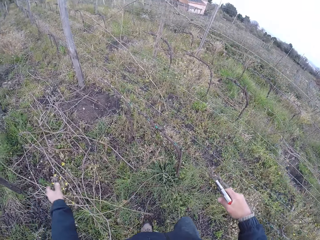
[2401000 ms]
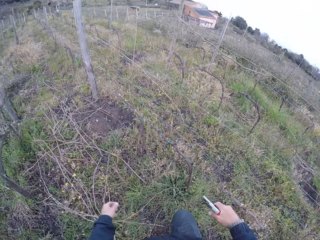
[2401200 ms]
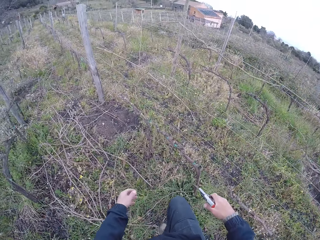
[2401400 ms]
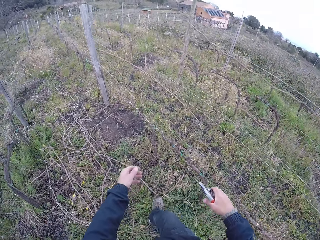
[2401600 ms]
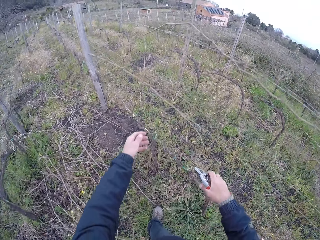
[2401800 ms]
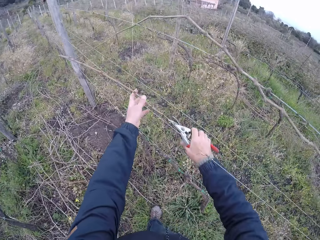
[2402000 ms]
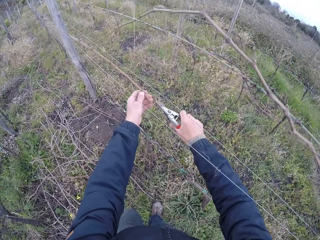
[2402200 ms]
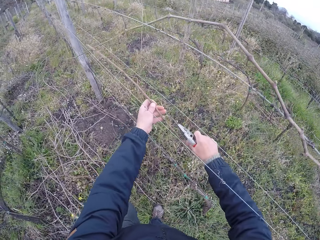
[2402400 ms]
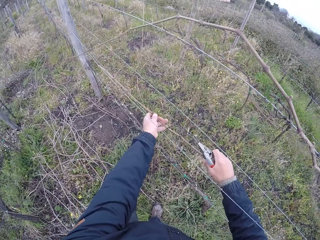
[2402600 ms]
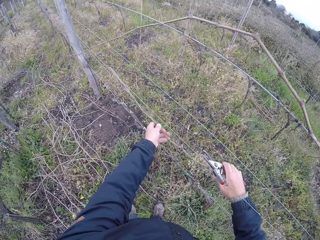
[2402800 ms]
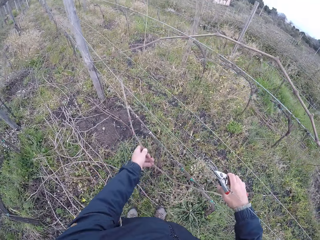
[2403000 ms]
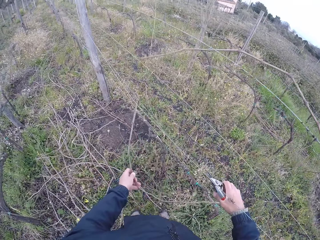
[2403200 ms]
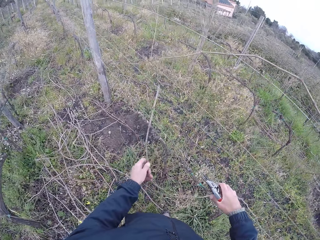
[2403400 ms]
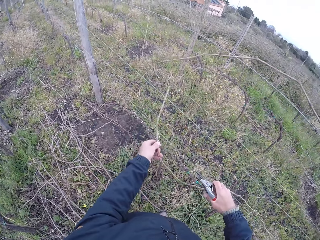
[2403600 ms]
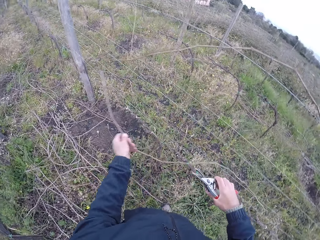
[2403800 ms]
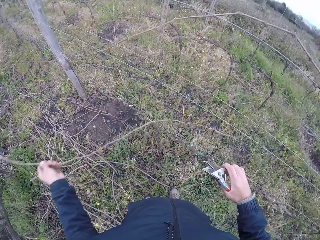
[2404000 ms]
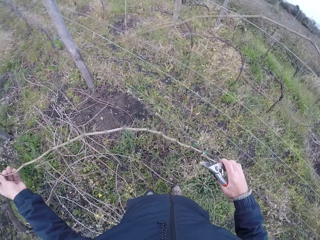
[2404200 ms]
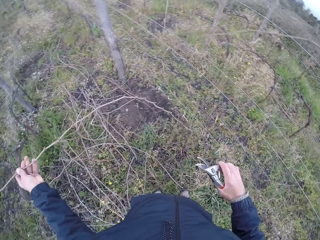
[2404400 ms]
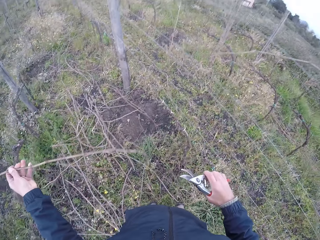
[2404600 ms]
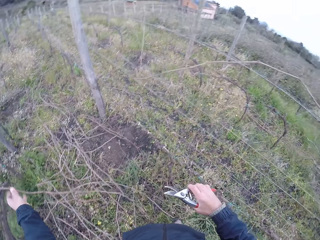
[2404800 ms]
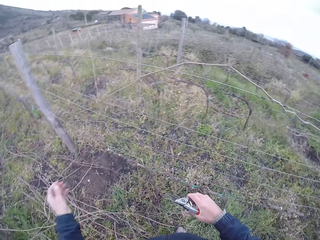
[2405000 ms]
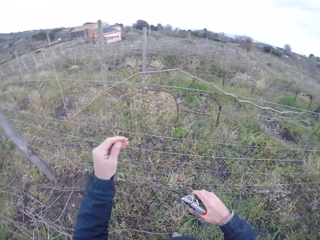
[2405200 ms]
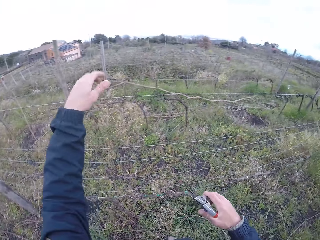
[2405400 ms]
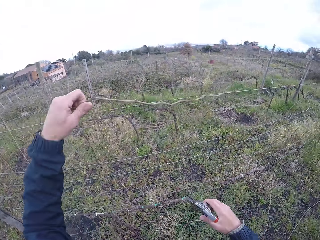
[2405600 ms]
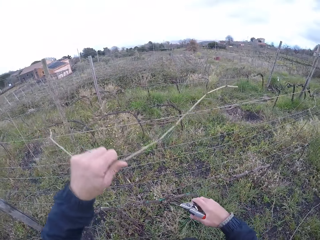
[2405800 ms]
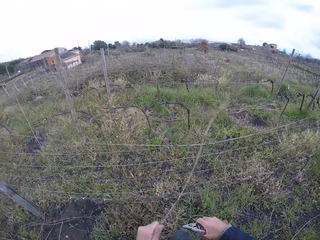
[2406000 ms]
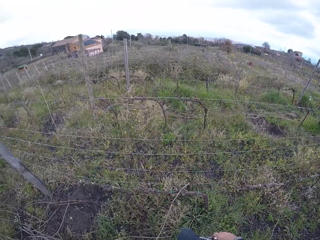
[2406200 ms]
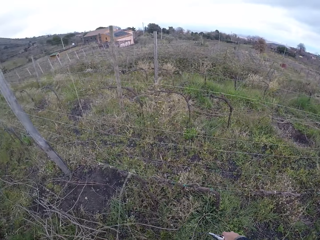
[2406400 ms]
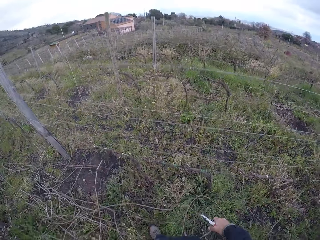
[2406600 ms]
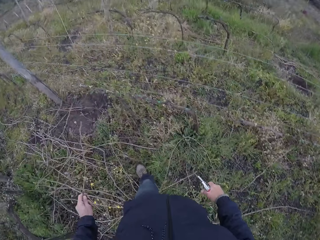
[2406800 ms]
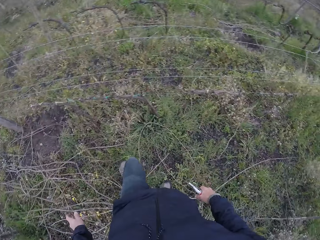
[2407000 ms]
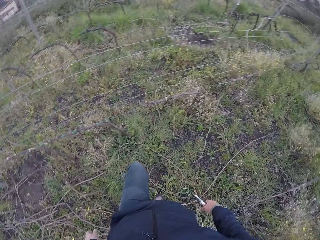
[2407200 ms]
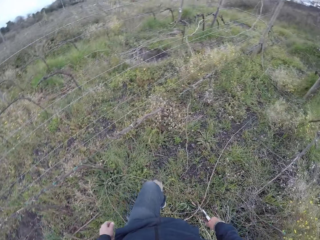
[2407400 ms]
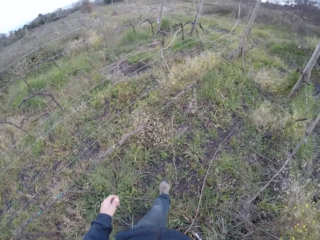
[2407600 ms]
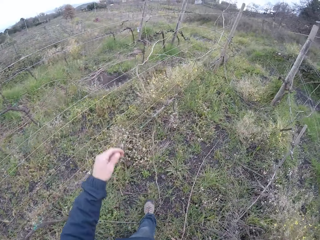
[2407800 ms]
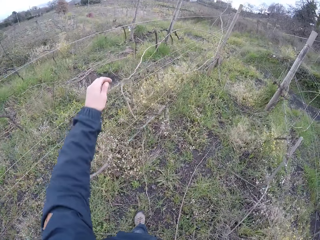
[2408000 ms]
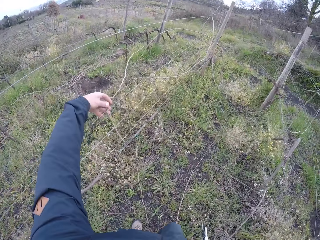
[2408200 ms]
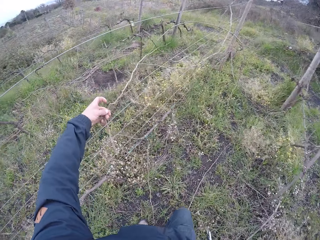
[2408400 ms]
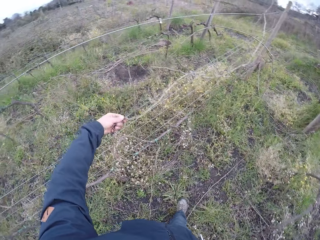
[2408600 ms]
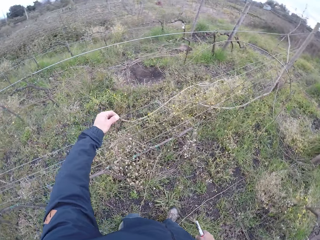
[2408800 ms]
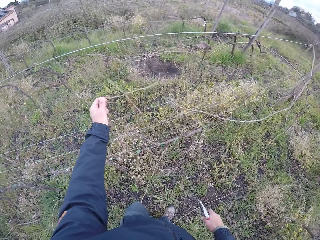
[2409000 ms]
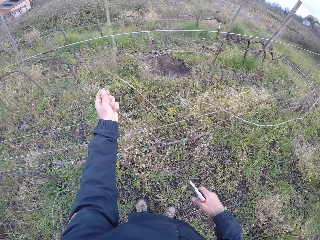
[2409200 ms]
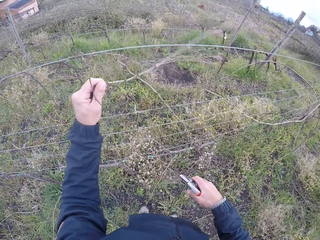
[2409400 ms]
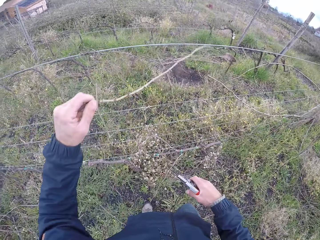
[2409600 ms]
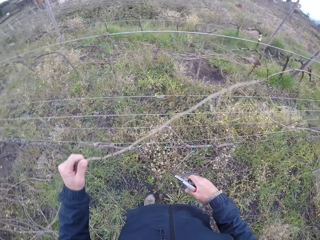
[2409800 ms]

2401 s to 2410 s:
The camera wearer drops the stick on the floor with his left hand. He cuts the stick with the stick cutter in his right hand. He pulls the stick on the barbed wire fence with his left hand. He holds the twig. He drops the stick on the floor with his left hand. He pulls the stick on the barbed wire fence with his left hand. He holds the twig. He drops the stick on the floor with his left hand. He walks in the field. He pulls the stick on the barbed wire fence with his left hand. He holds the twig.

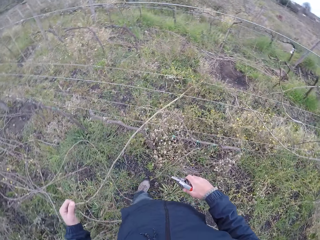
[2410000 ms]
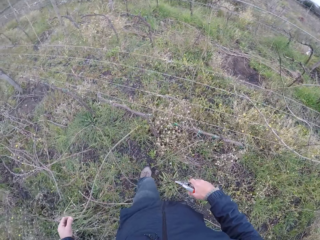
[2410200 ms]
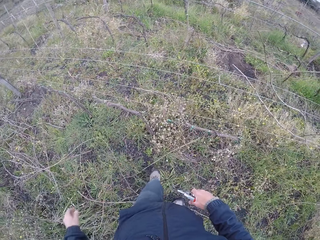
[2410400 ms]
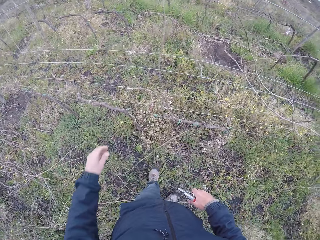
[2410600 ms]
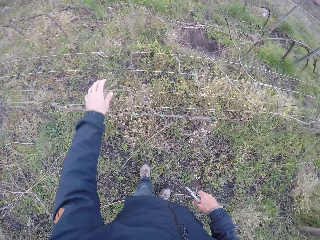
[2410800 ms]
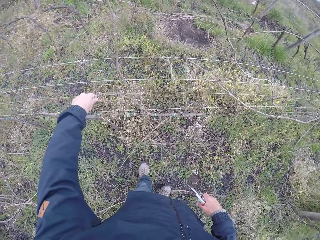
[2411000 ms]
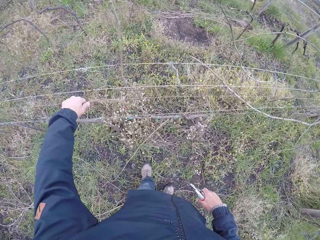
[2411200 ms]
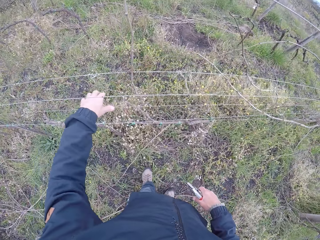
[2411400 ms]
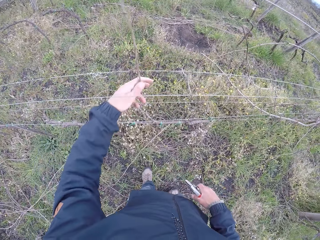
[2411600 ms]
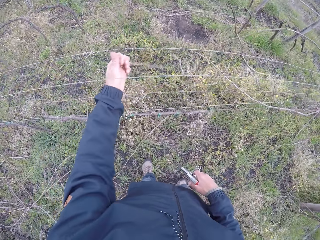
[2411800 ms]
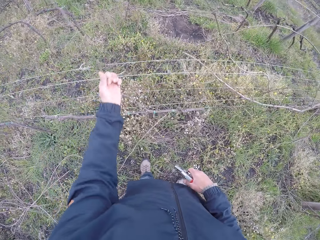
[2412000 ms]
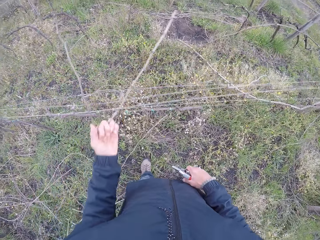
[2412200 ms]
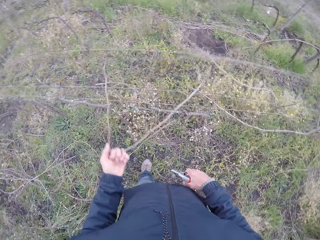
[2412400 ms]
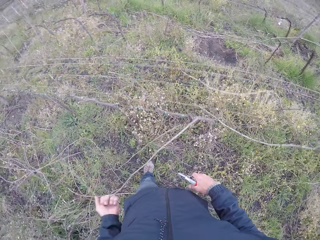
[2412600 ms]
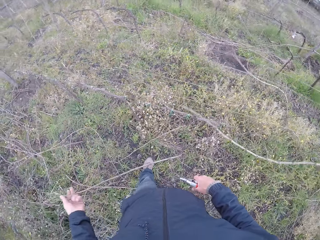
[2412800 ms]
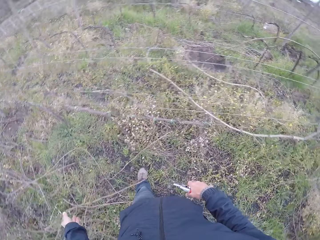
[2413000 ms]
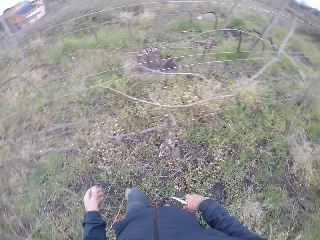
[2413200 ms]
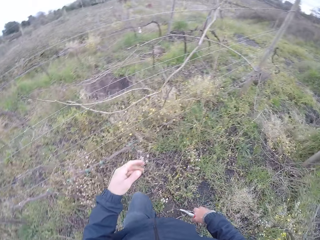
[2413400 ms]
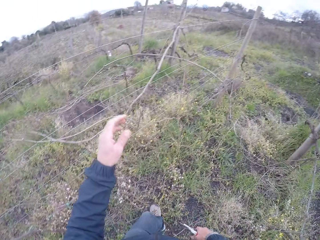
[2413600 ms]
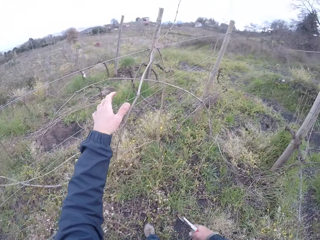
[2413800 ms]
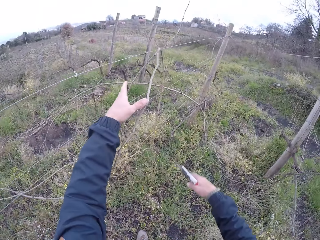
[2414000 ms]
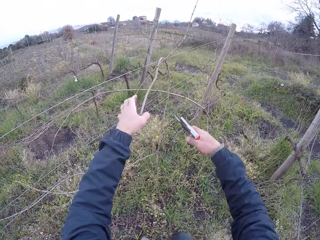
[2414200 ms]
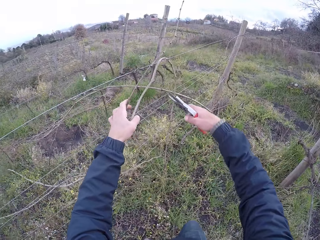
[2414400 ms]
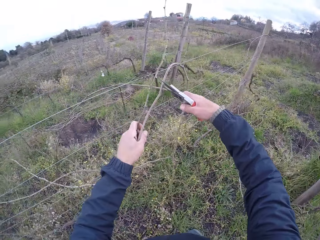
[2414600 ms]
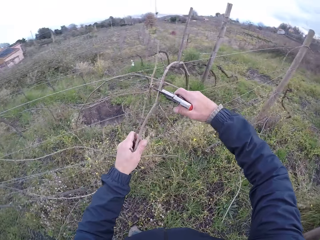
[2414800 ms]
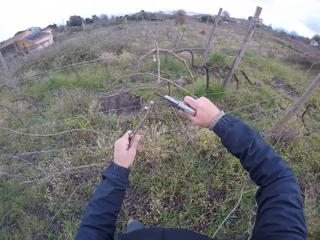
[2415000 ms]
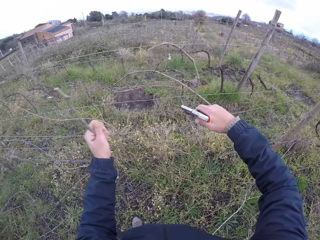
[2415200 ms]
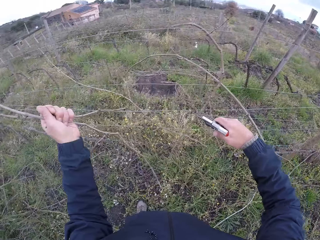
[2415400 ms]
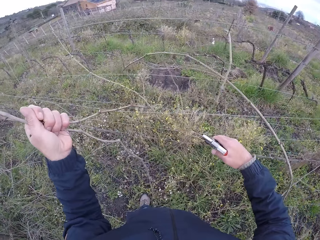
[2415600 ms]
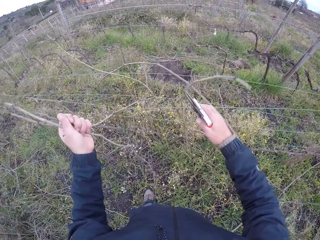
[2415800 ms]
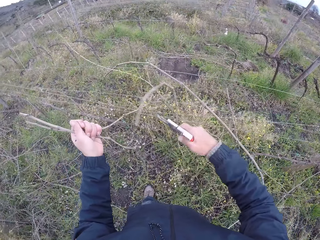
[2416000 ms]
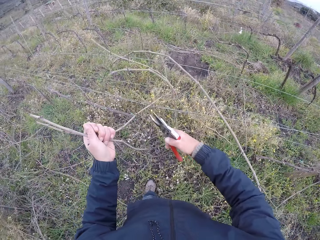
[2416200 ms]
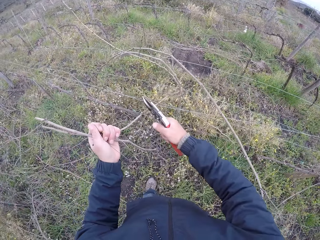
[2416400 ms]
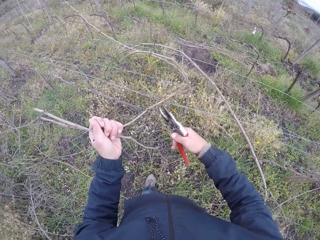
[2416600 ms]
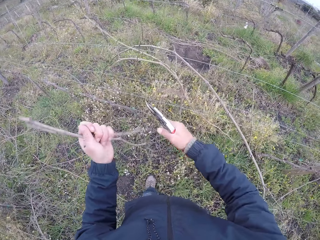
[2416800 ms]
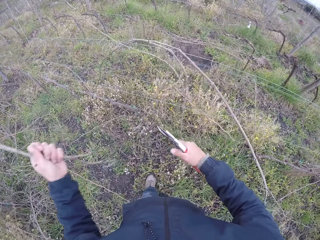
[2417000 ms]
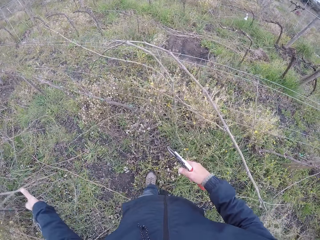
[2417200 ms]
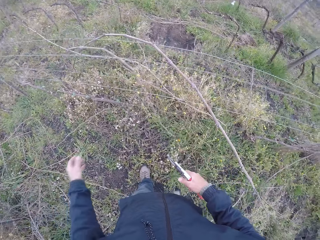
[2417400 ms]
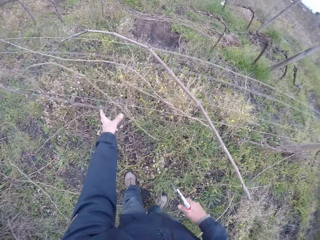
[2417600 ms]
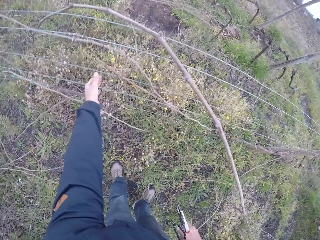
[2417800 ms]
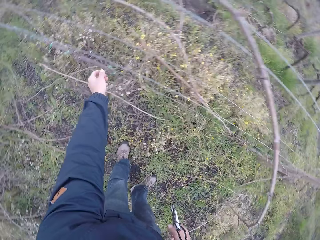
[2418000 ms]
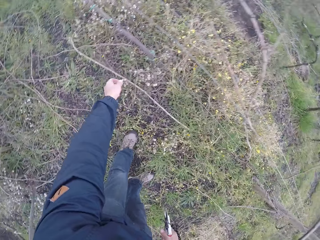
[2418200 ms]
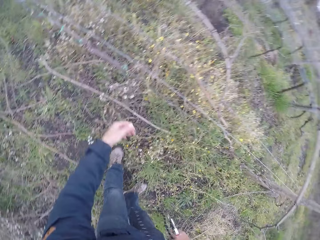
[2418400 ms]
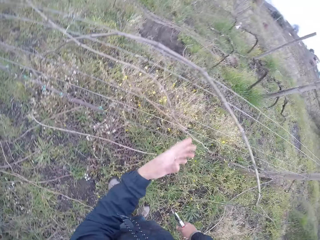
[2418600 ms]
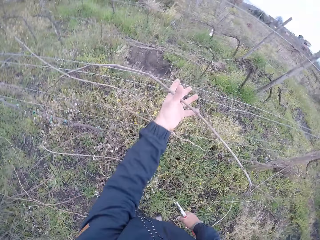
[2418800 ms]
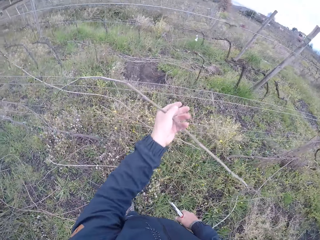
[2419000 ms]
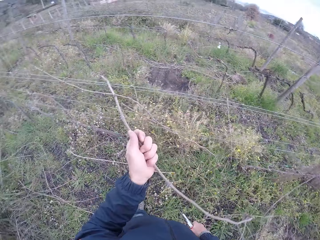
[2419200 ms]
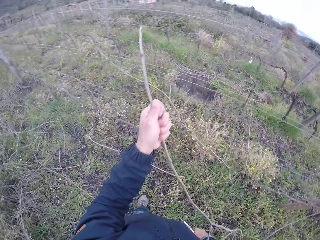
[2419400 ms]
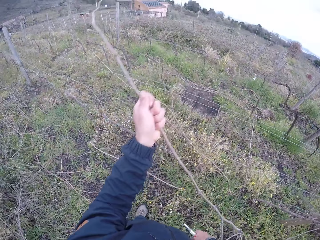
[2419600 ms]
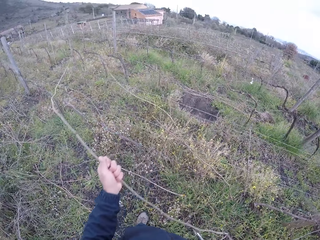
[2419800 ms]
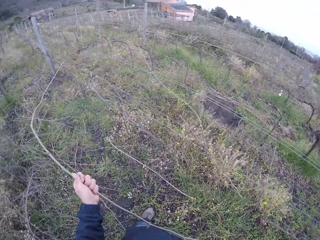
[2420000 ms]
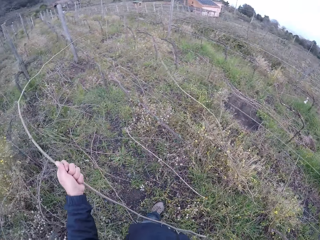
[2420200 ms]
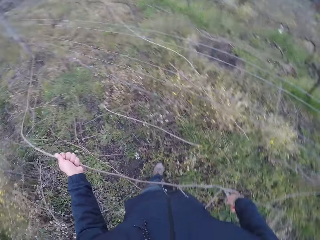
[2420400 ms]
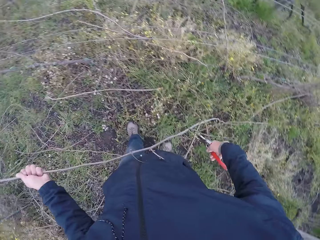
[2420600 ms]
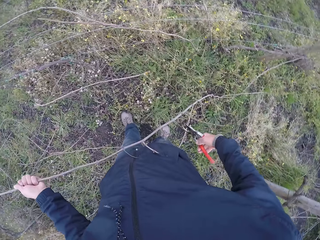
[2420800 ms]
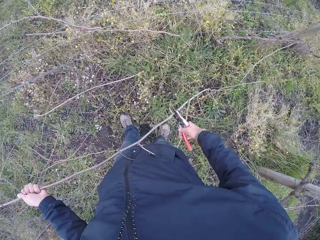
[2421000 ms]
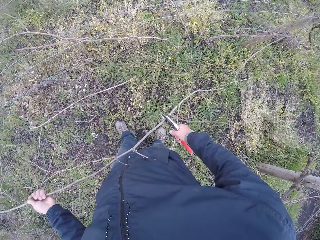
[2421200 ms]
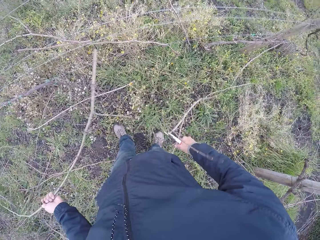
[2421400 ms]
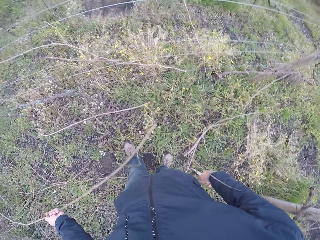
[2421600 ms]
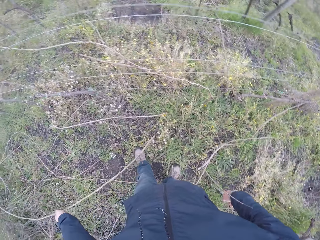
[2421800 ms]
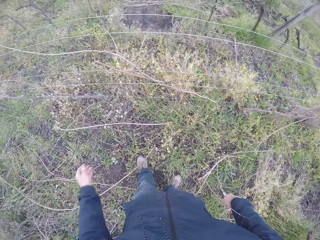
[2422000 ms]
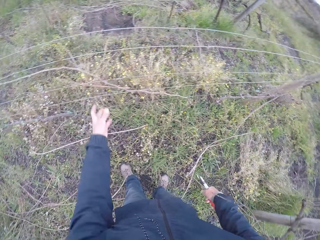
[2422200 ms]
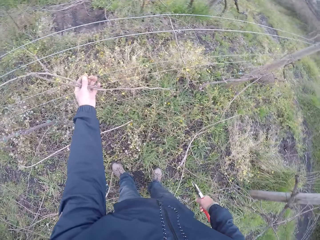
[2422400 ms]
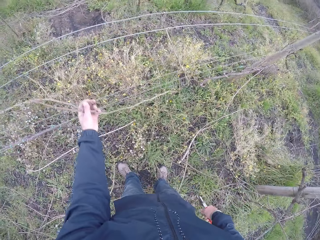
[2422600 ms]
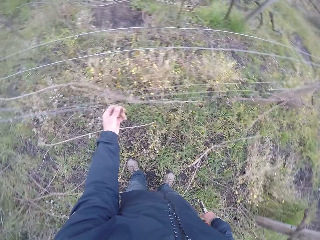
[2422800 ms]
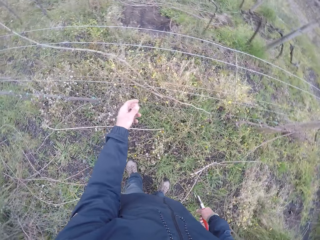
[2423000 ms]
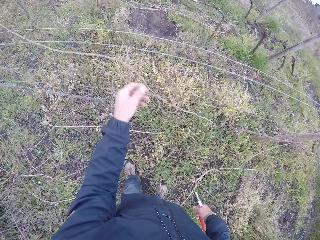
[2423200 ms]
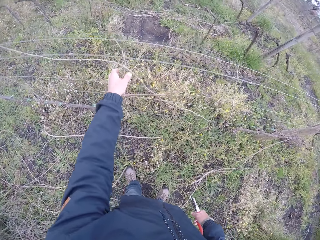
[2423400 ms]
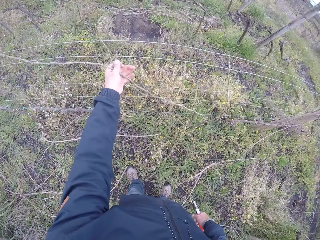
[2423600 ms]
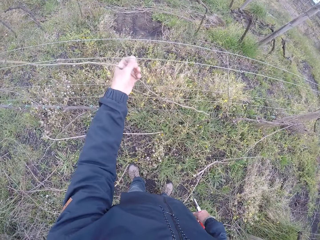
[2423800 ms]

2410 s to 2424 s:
The camera wearer drops the stick on the floor with his left hand. He holds the barbed wire fence with his left hand. He holds the twig. He pulls the stick on the barbed wire fence with his left hand. He drops the stick on the floor with his left hand. He stretches his hands. He pulls the stick on the barbed wire fence with his left hand. He cuts the stick with the stick cutter in his right hand. He cuts the stick with the stick cutter in his right hand. He drops the stick on the floor with his left hand. He stretches his hand. He pulls the stick on the barbed wire fence with his left hand. He holds the twig. He cuts the stick with the stick cutter in his right hand. He drops the stick on the floor with his left hand. He pulls the stick on the barbed wire fence with his left hand. He stretches his hand. He pulls the stick on the barbed wire fence with his left hand again.
